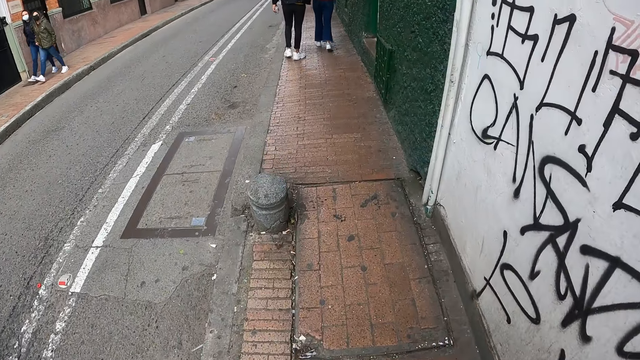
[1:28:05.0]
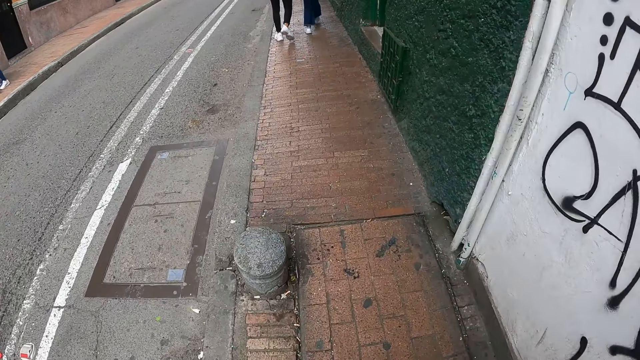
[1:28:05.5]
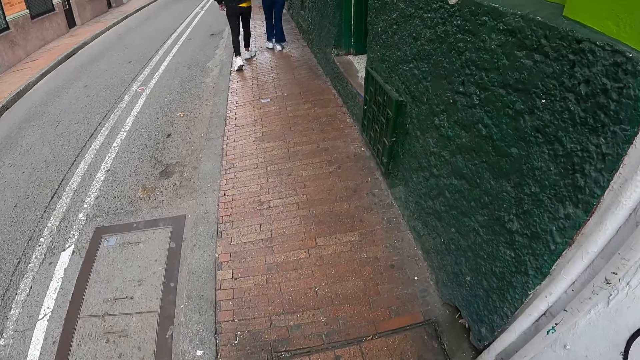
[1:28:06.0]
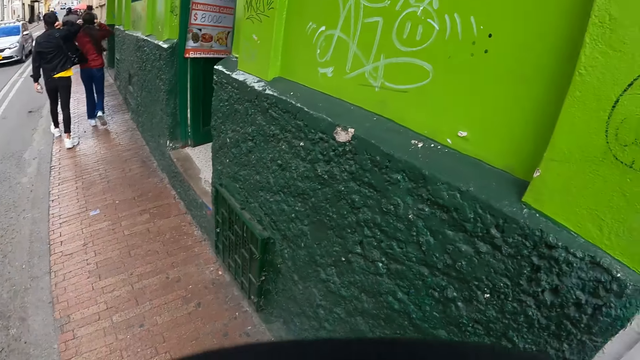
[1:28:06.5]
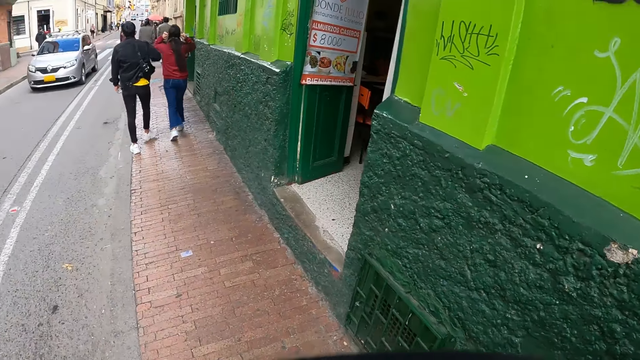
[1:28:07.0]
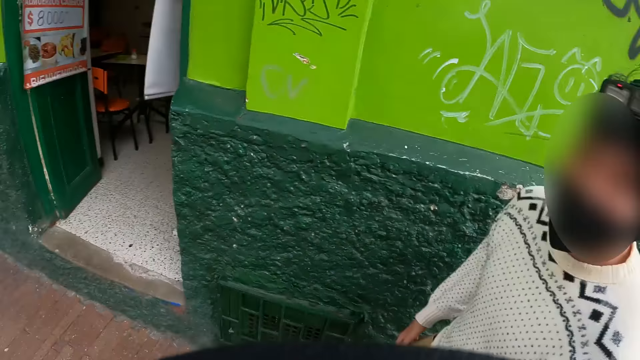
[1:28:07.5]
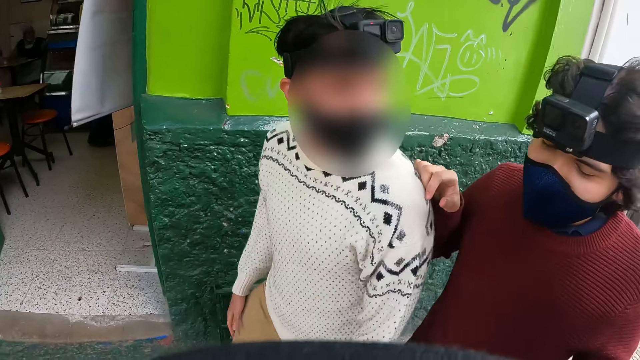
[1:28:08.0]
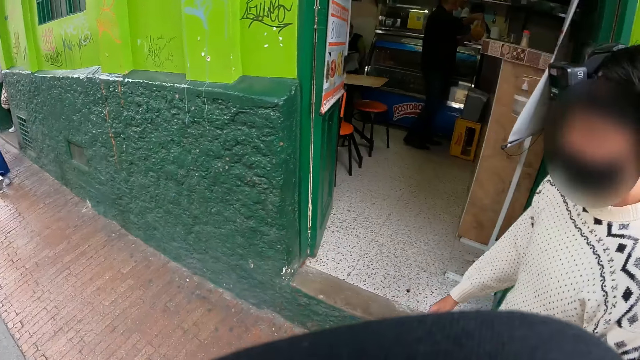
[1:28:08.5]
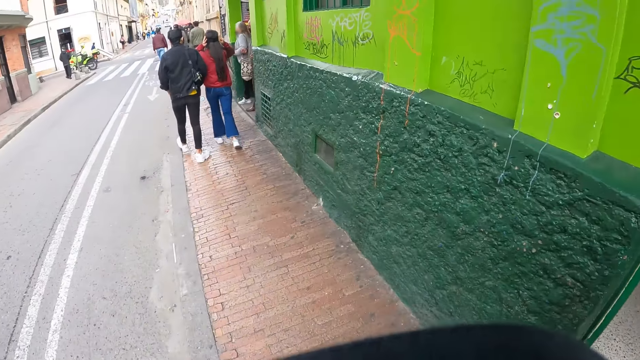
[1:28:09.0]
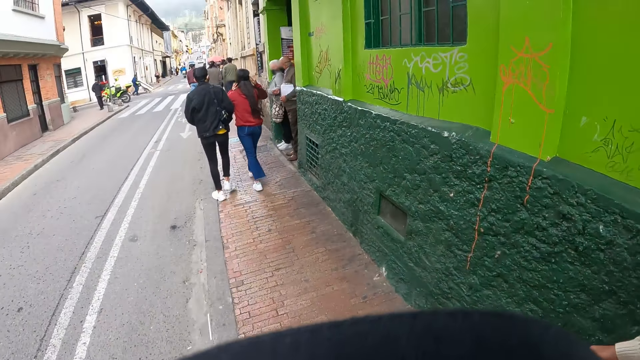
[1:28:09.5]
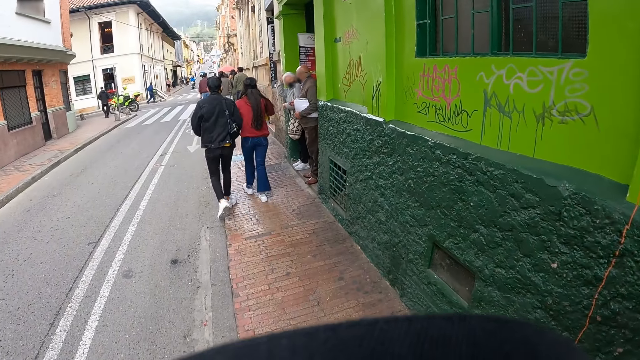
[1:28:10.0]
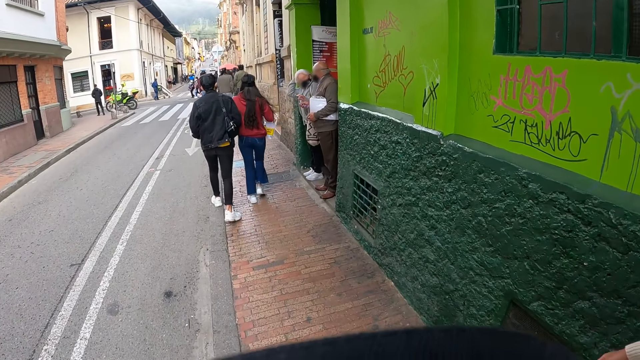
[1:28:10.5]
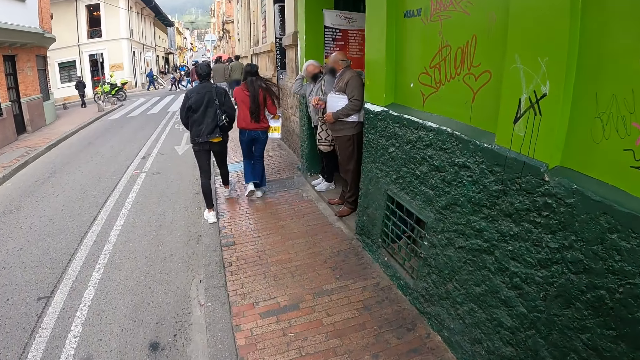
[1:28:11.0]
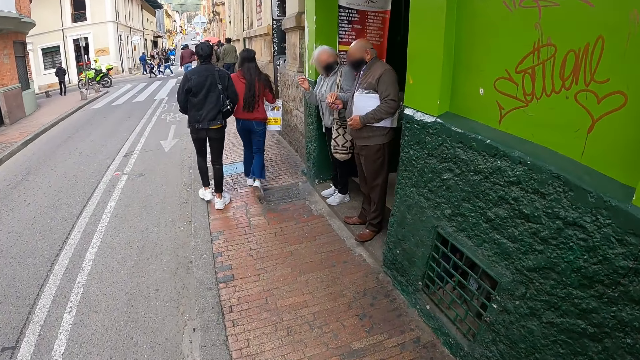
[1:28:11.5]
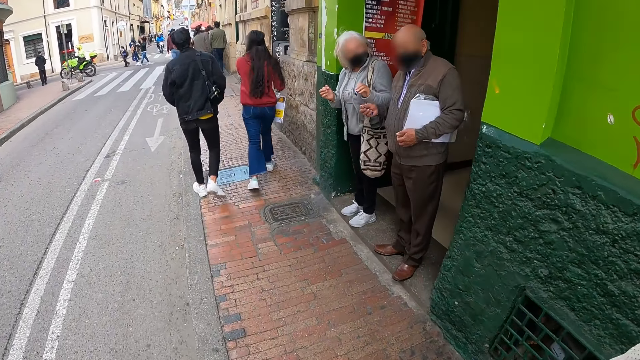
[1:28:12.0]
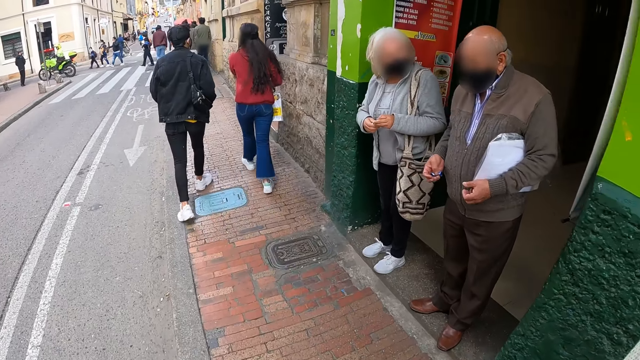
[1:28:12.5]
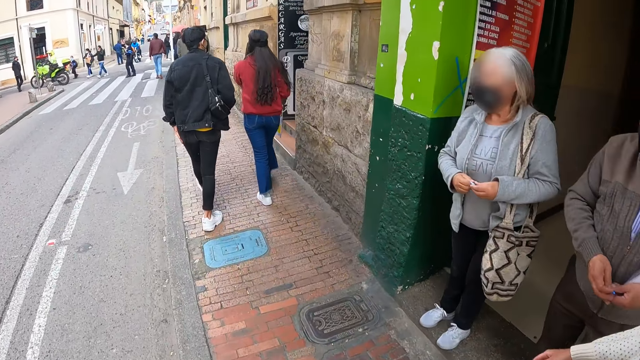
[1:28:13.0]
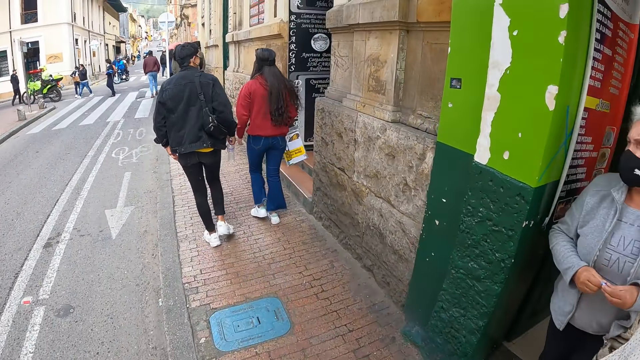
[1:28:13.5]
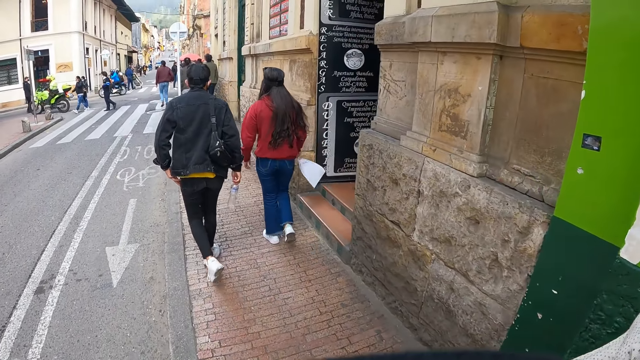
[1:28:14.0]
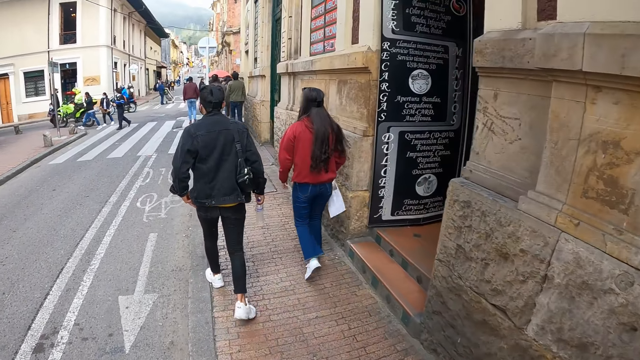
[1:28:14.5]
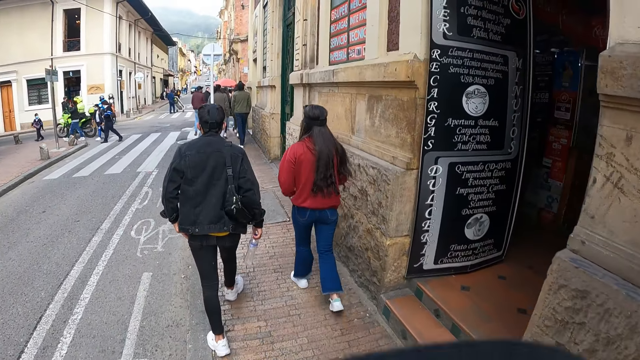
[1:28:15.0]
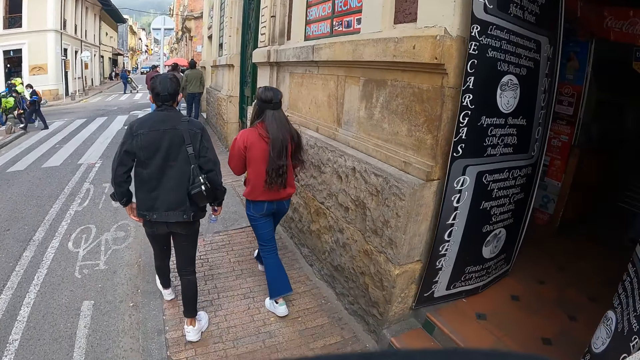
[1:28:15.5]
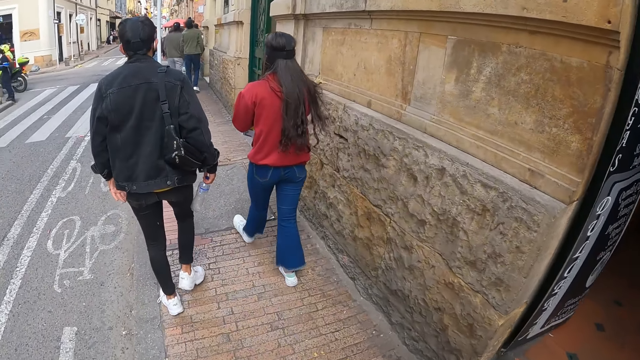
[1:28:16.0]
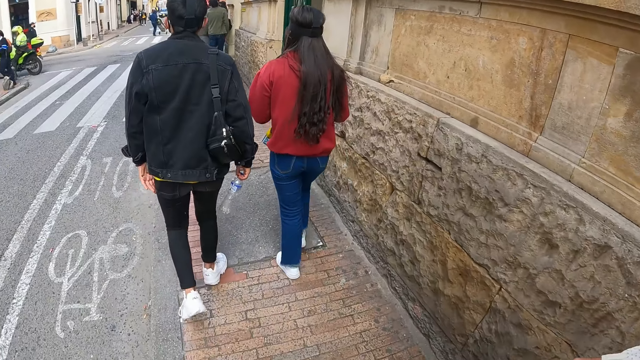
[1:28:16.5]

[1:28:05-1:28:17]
The camera wearer walks along the road.

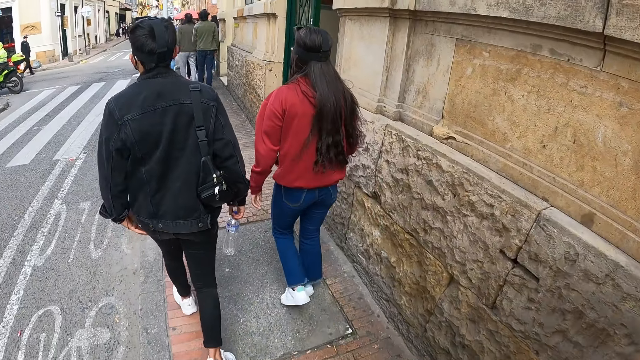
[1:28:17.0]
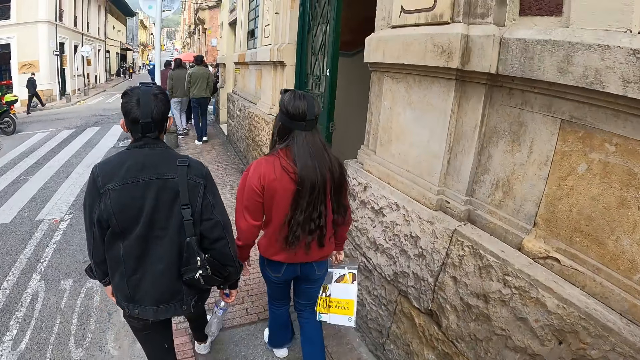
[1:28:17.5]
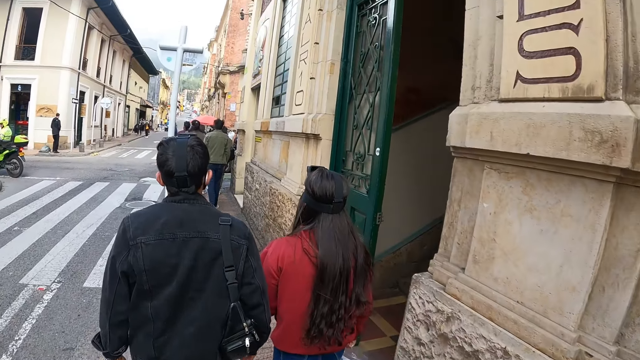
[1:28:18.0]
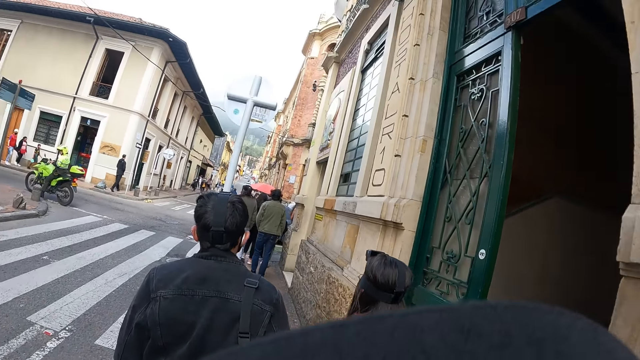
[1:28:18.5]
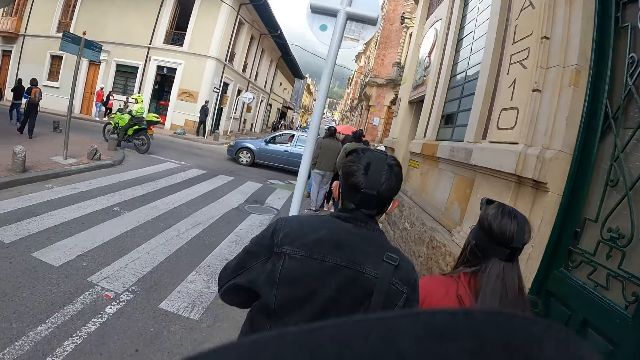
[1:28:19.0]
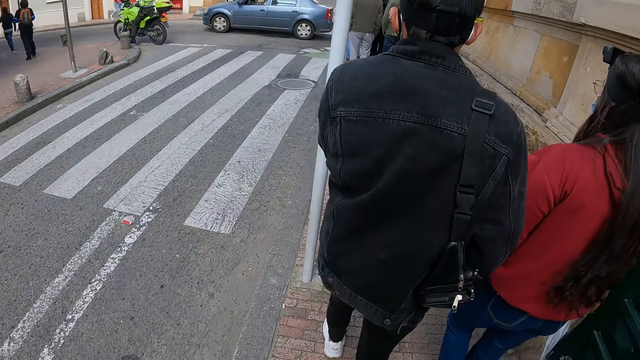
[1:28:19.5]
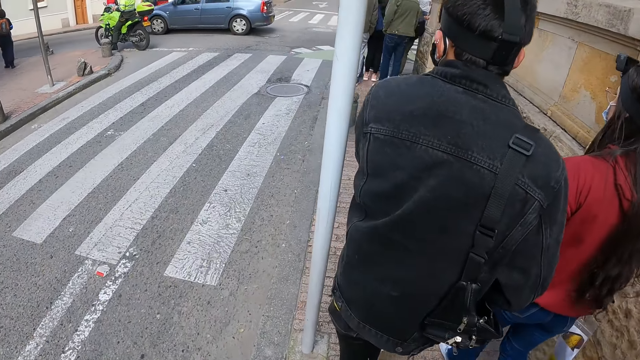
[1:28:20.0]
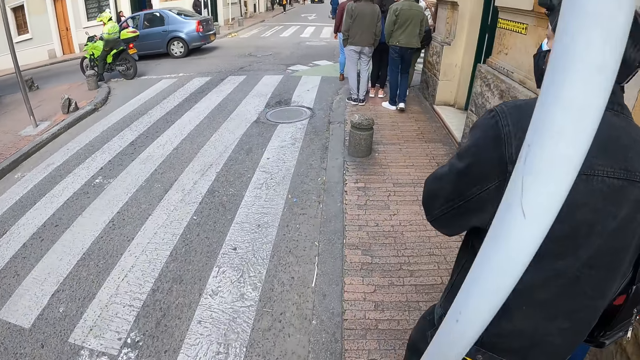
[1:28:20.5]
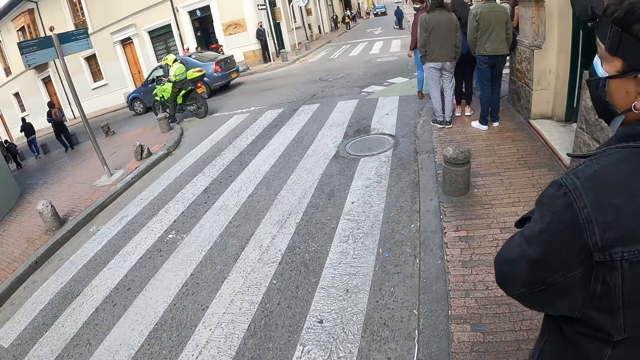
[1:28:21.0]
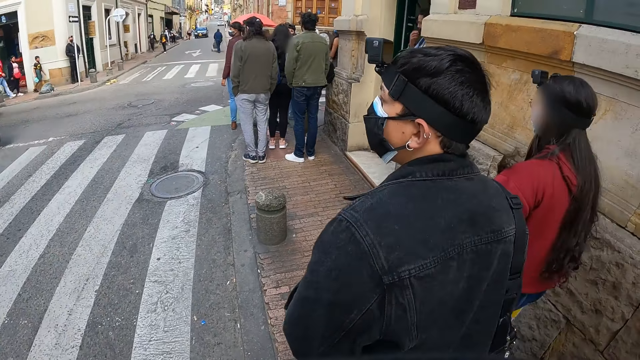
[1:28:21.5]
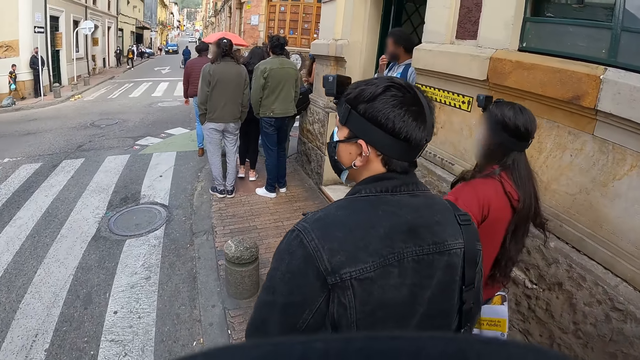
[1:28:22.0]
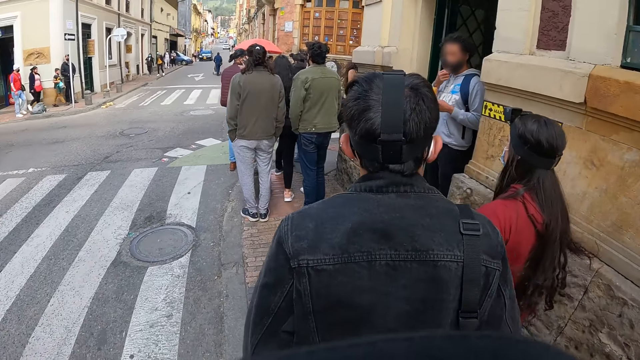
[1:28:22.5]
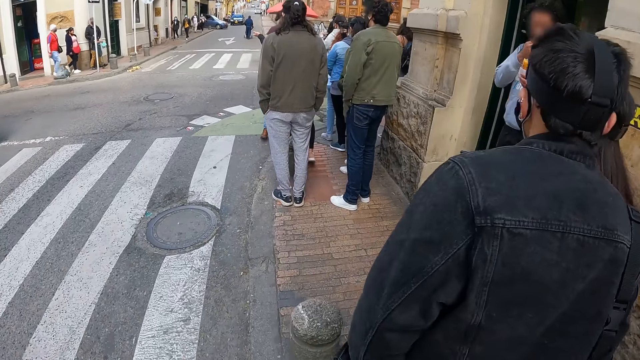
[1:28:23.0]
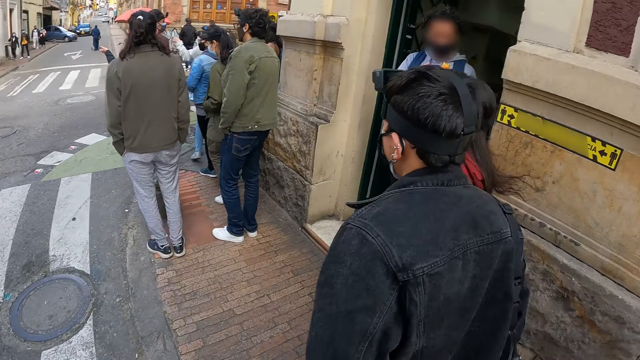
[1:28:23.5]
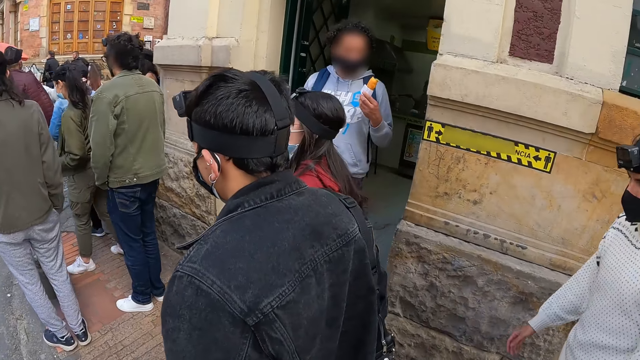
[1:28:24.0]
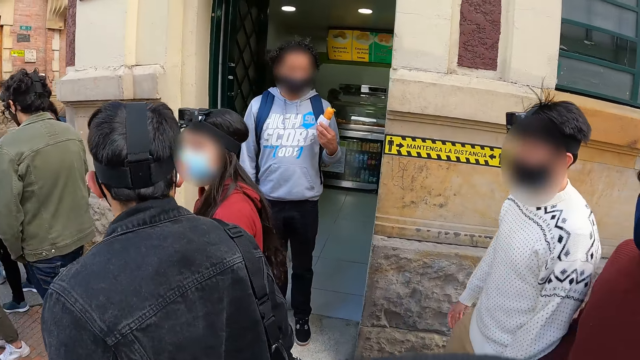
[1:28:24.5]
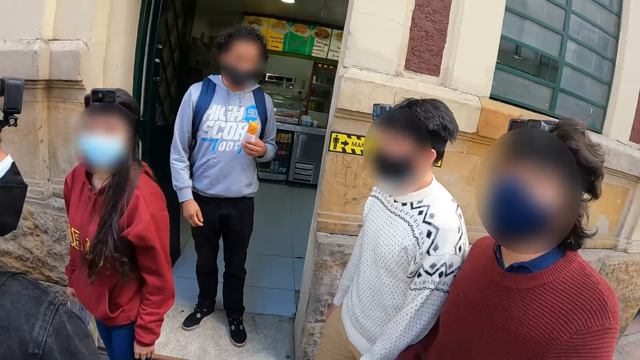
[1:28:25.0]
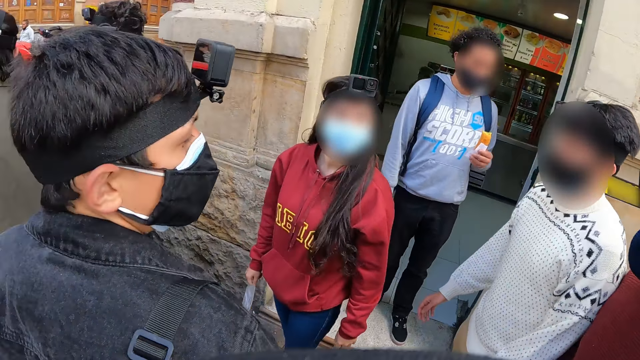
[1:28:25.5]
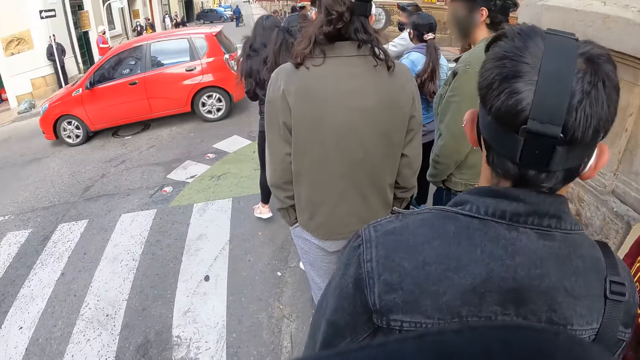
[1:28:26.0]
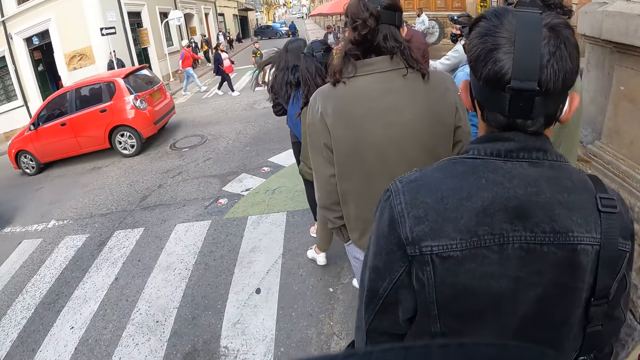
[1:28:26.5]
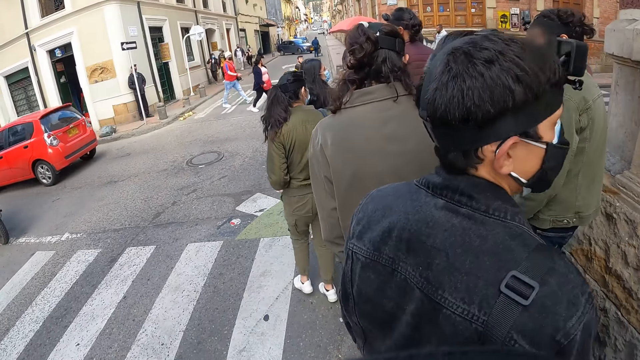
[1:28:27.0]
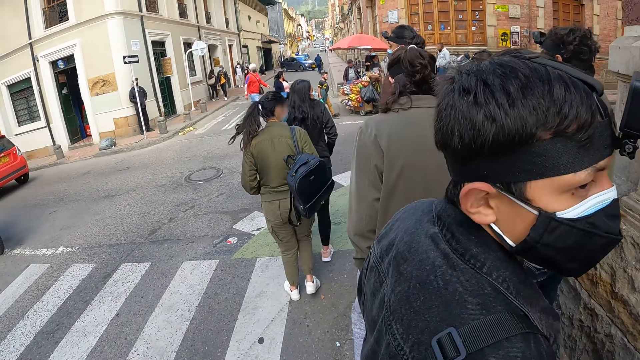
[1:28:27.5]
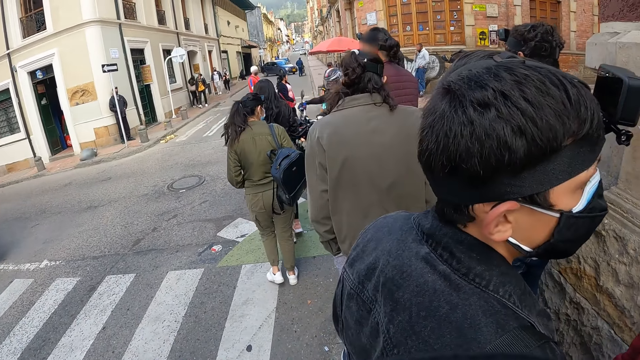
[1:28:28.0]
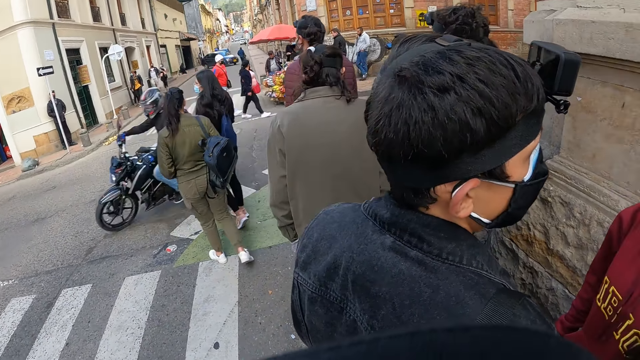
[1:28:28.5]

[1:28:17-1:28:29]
The camera wearer looks at a man and another man.
